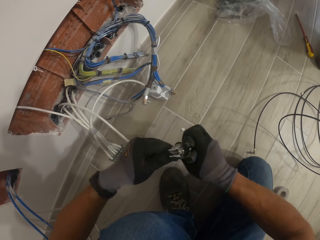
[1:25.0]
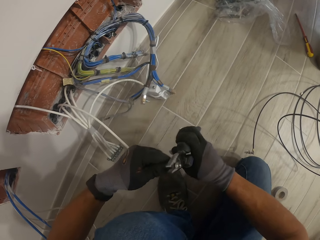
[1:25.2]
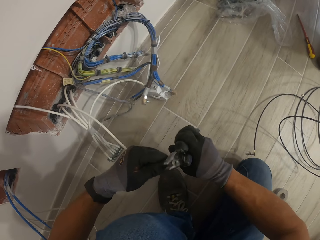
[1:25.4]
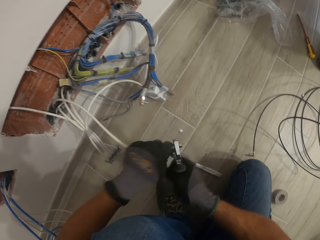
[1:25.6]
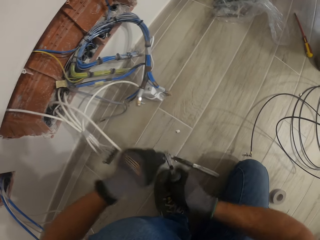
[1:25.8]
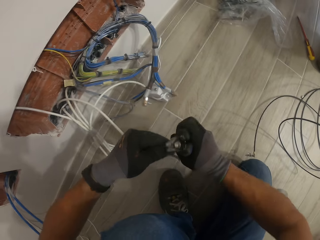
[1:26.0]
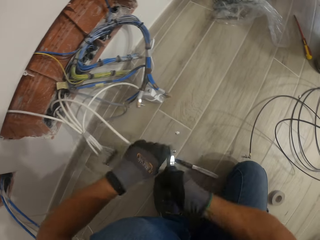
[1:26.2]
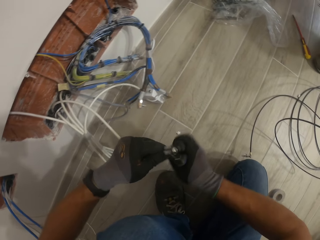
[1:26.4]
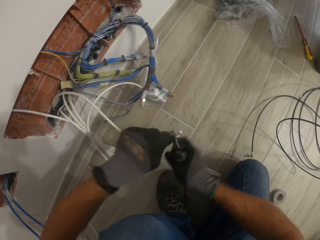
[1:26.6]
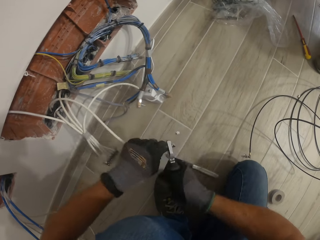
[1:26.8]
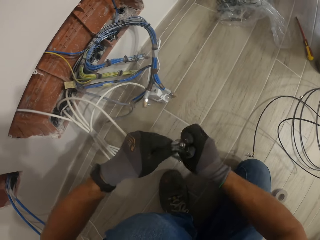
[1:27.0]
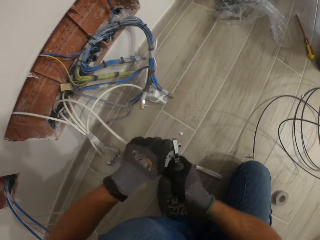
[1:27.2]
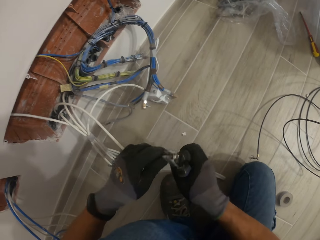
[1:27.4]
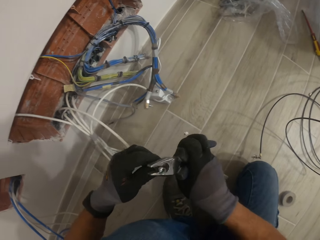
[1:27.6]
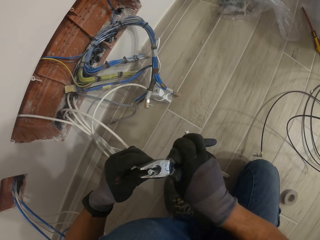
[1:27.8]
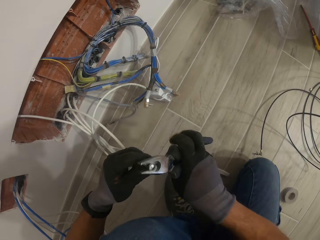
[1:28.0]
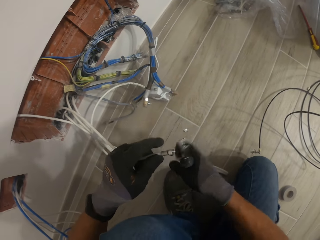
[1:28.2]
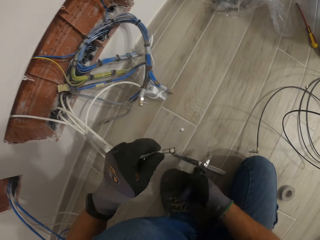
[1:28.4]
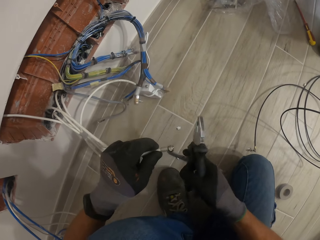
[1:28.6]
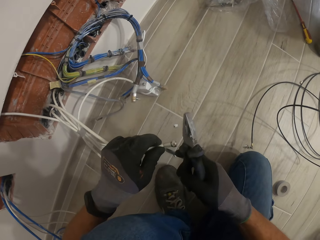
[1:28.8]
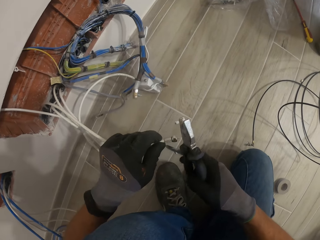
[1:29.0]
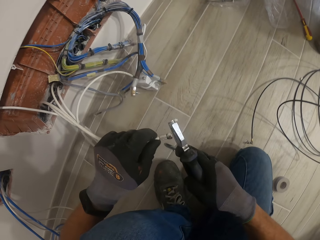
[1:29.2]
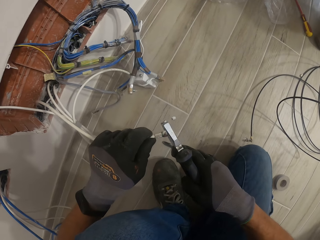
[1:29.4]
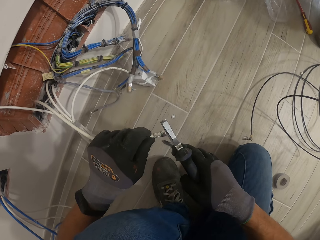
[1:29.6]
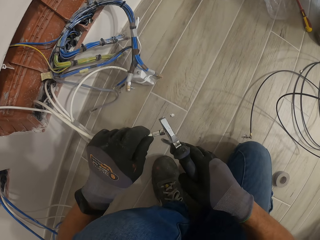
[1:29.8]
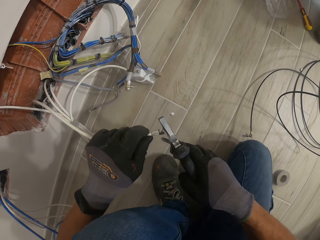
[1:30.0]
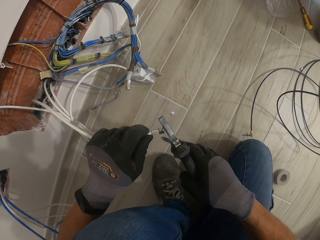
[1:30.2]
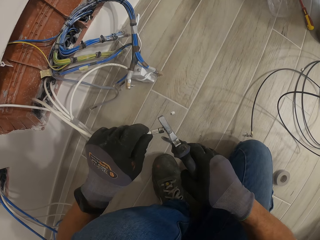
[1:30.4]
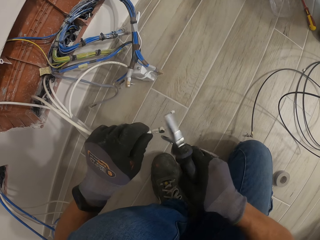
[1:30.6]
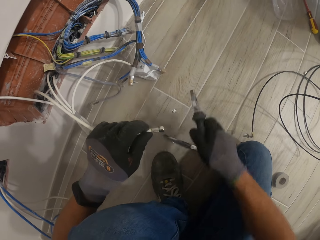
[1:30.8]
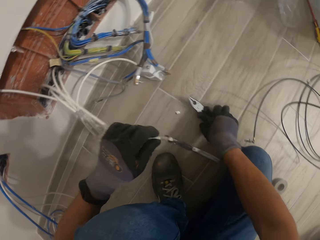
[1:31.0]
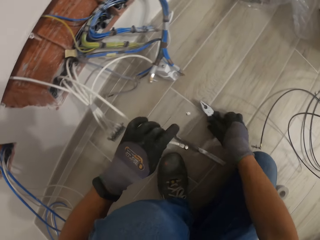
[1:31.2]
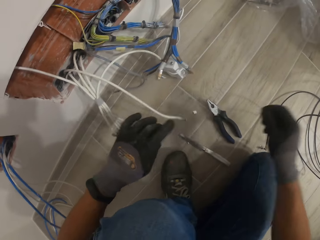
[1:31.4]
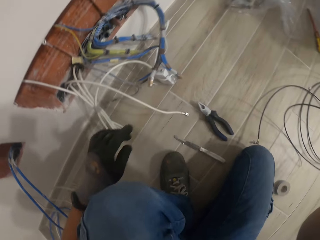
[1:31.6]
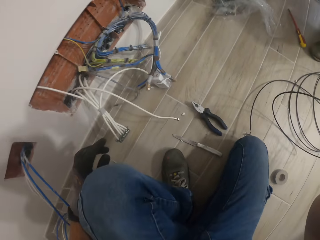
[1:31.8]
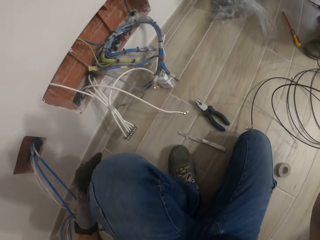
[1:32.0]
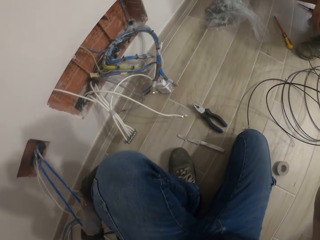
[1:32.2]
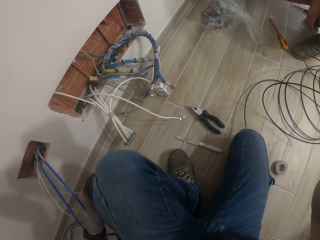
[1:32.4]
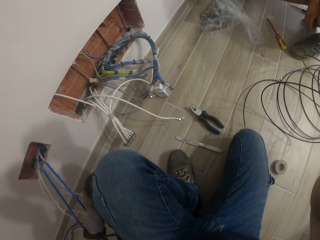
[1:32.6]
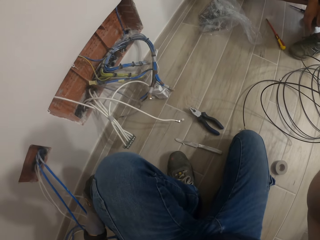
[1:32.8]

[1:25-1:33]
The camera wearer puts down the pliers.
